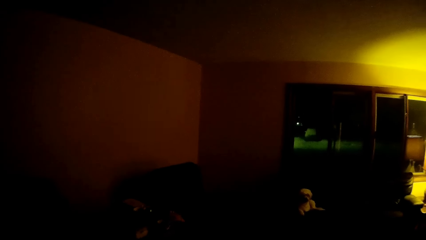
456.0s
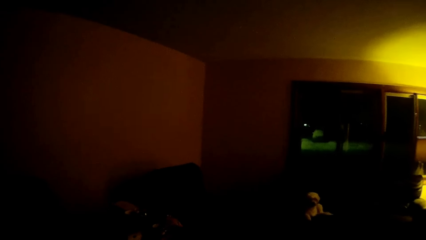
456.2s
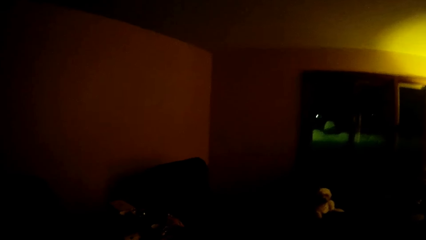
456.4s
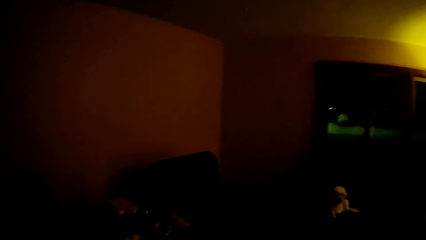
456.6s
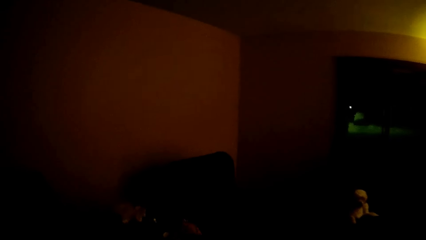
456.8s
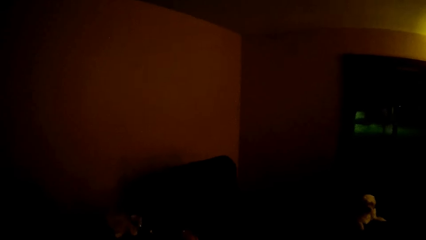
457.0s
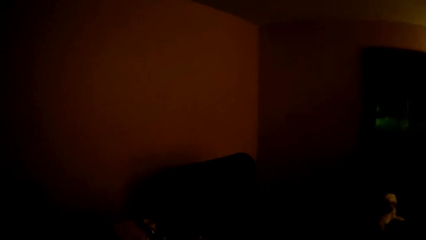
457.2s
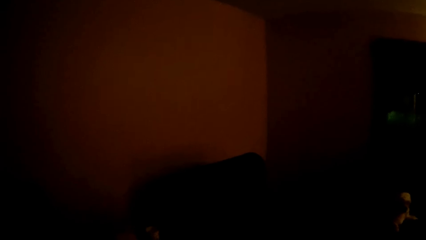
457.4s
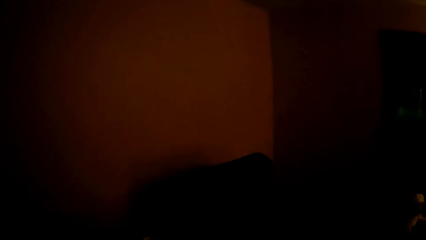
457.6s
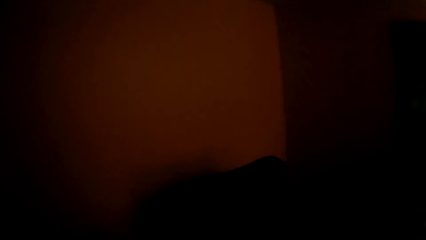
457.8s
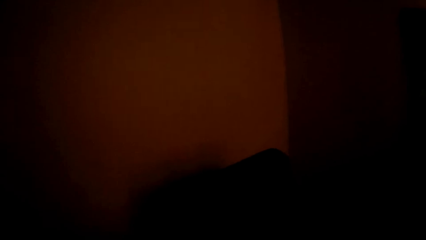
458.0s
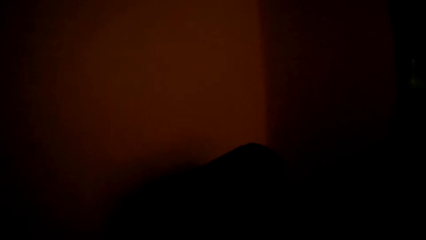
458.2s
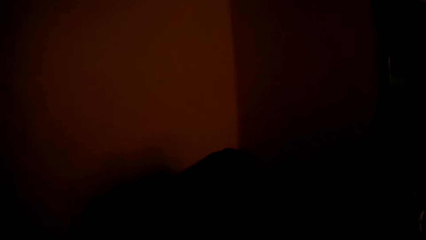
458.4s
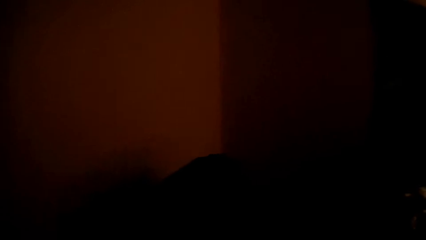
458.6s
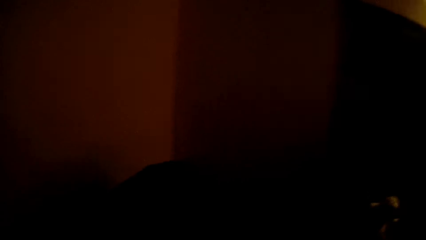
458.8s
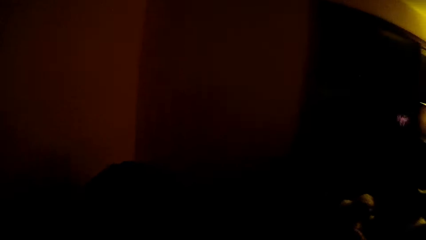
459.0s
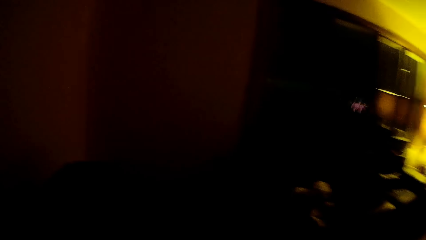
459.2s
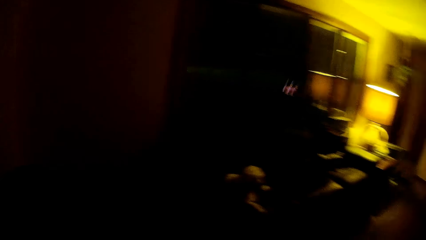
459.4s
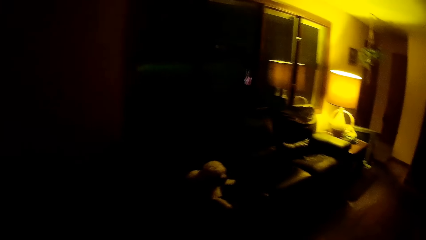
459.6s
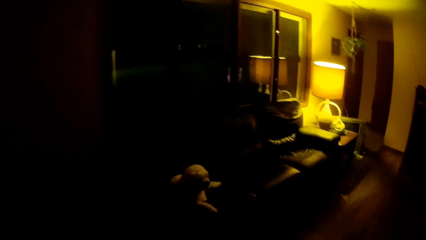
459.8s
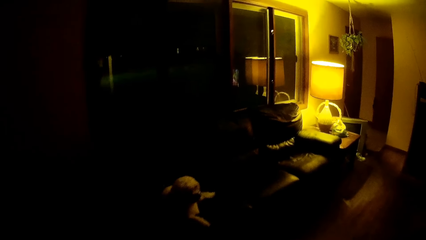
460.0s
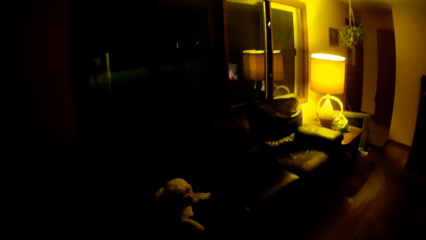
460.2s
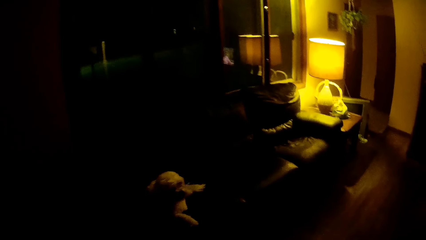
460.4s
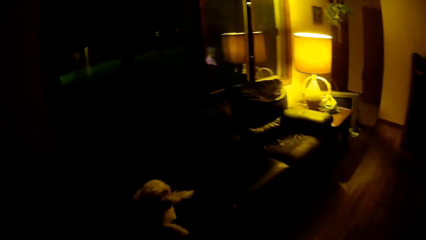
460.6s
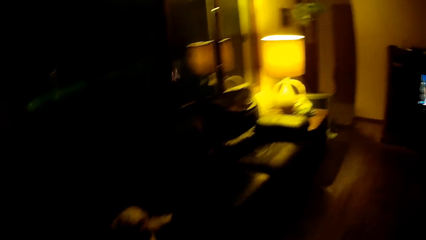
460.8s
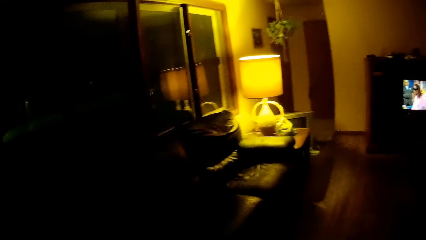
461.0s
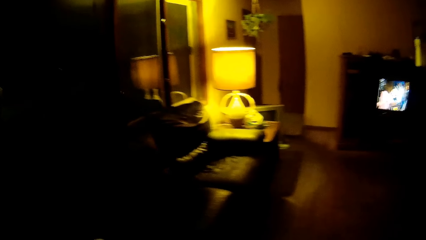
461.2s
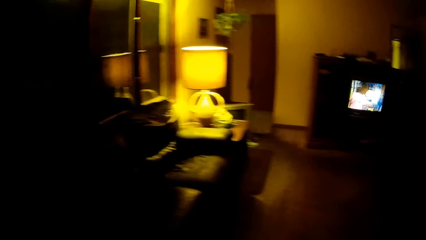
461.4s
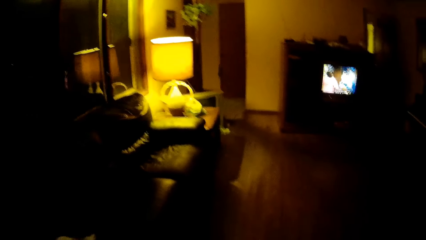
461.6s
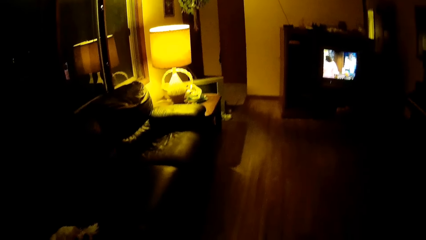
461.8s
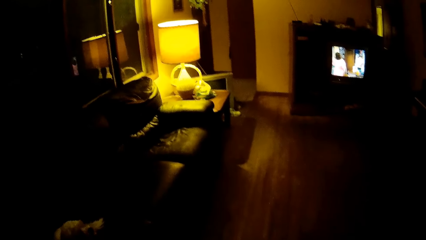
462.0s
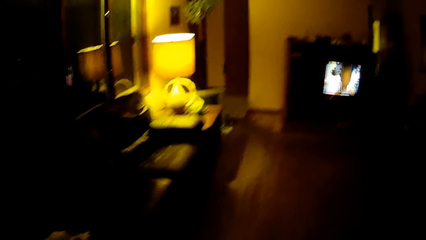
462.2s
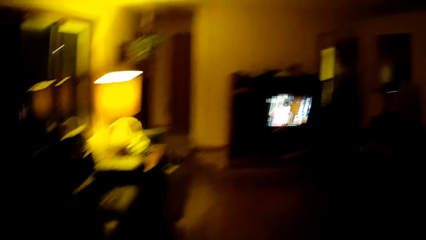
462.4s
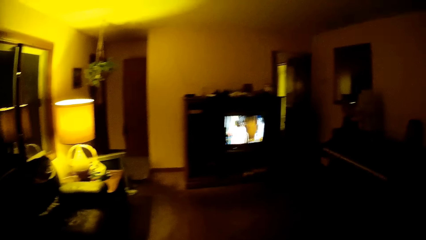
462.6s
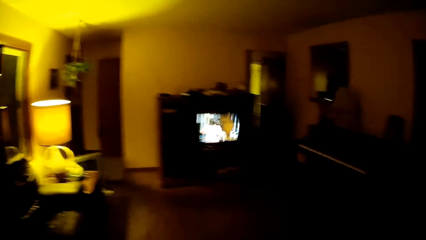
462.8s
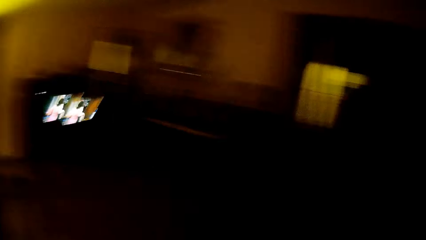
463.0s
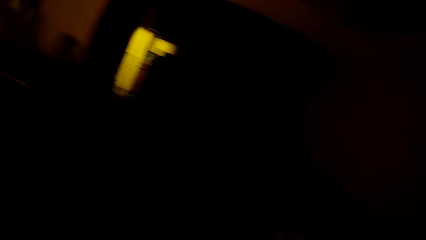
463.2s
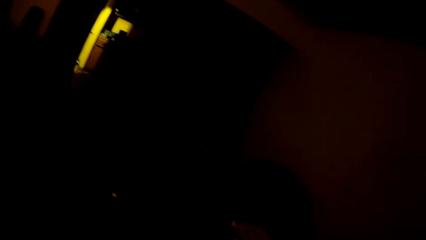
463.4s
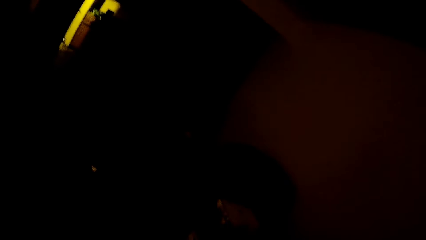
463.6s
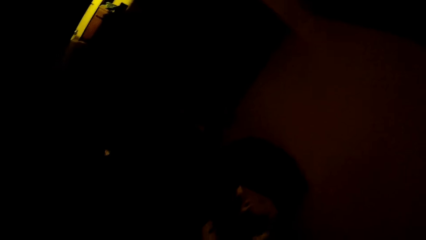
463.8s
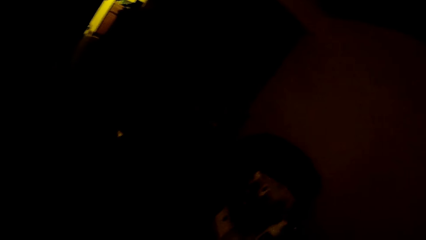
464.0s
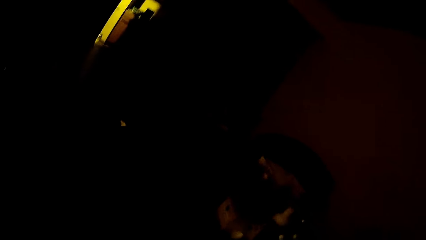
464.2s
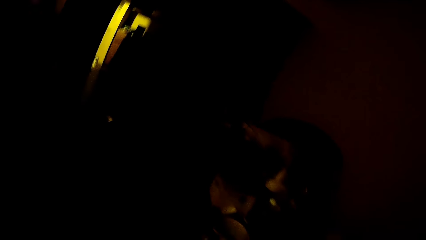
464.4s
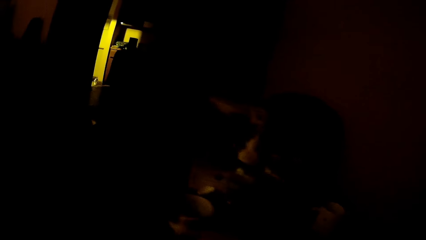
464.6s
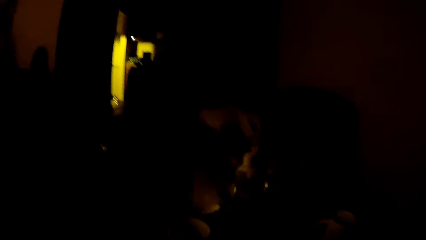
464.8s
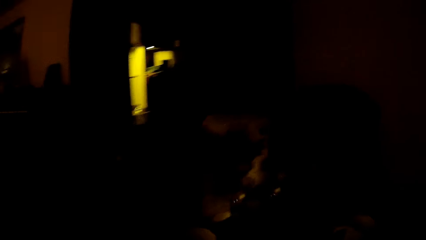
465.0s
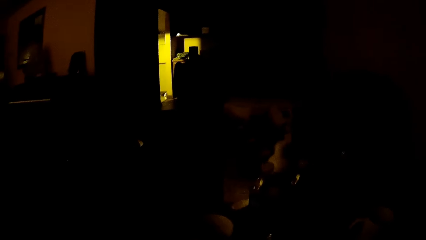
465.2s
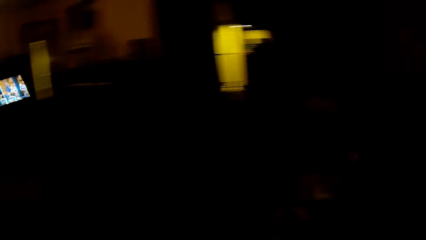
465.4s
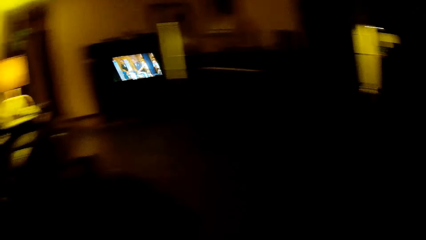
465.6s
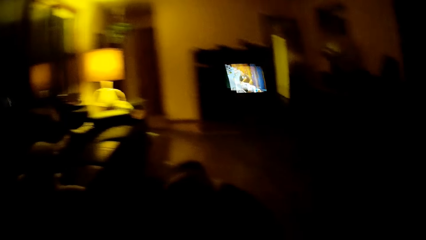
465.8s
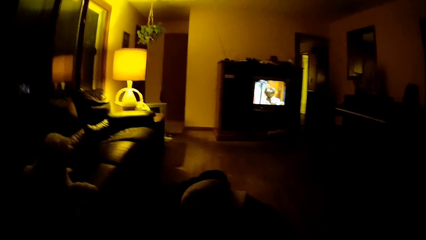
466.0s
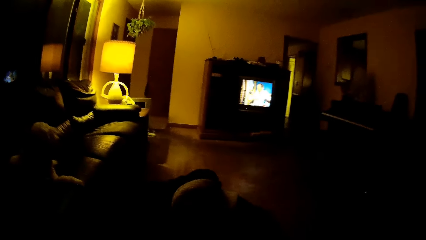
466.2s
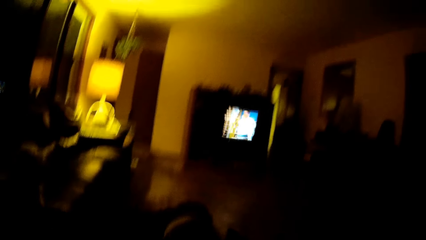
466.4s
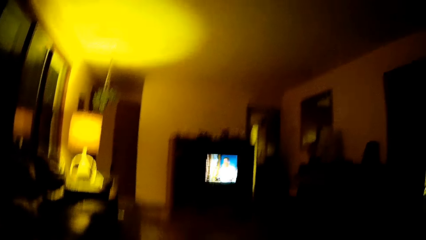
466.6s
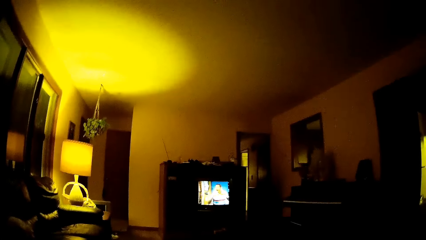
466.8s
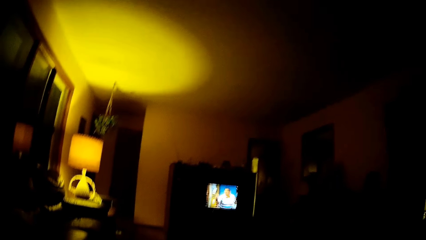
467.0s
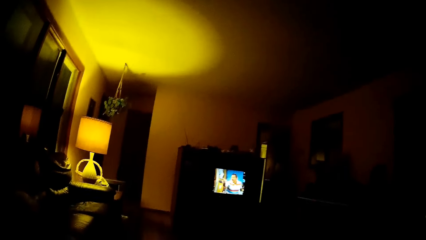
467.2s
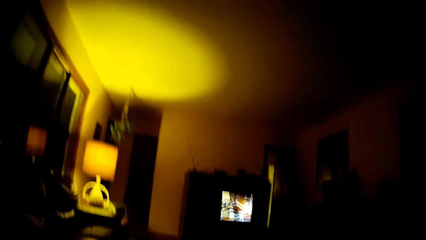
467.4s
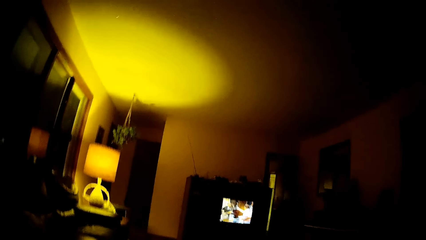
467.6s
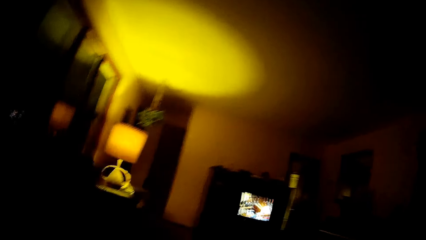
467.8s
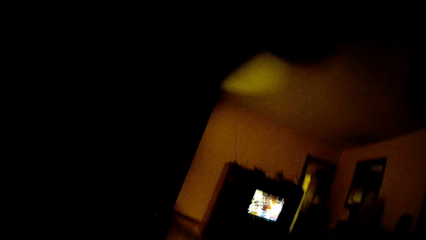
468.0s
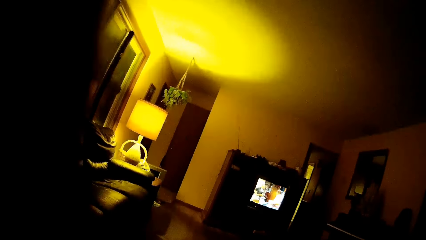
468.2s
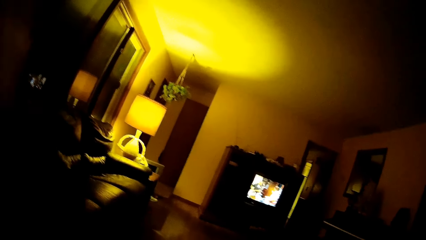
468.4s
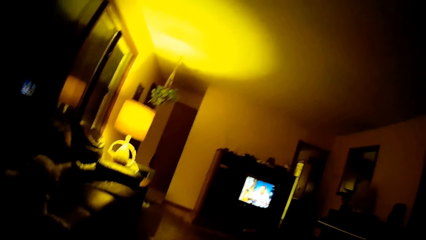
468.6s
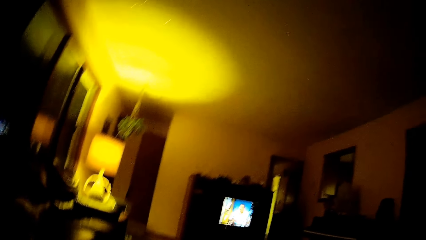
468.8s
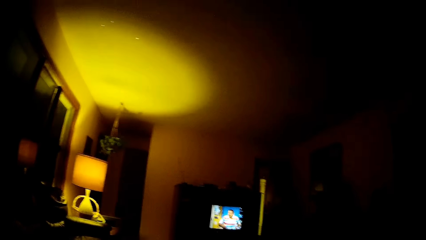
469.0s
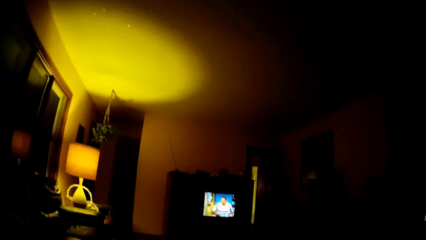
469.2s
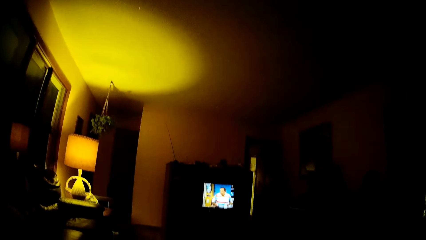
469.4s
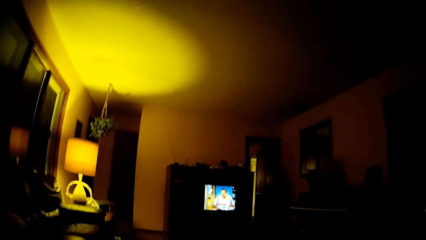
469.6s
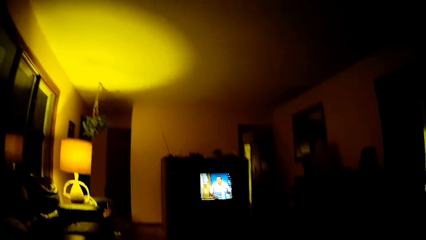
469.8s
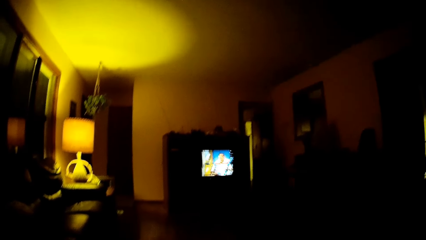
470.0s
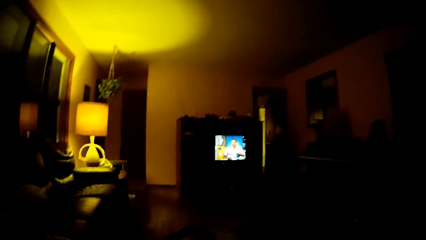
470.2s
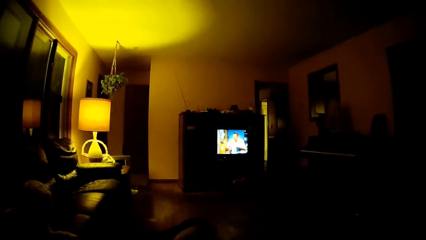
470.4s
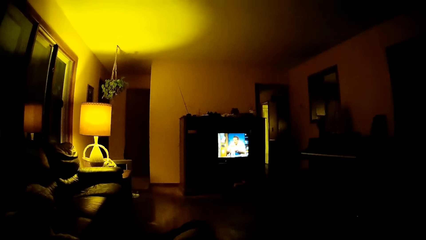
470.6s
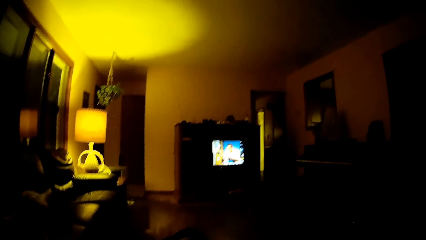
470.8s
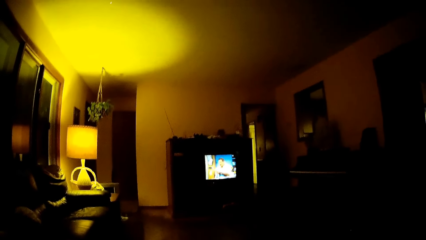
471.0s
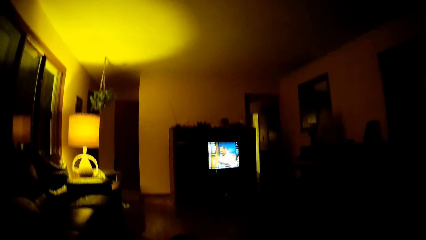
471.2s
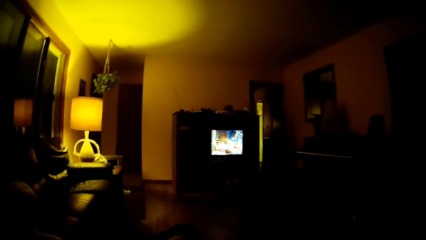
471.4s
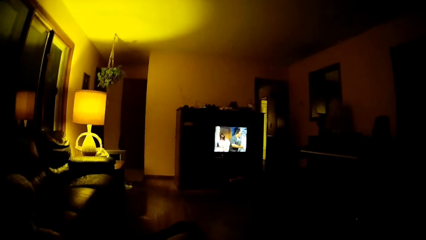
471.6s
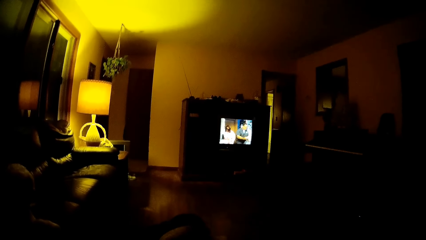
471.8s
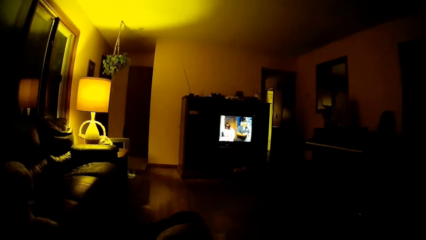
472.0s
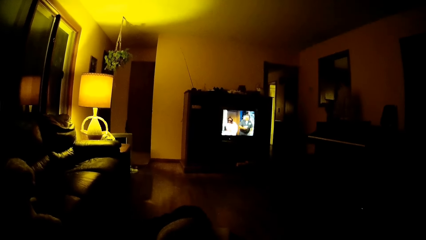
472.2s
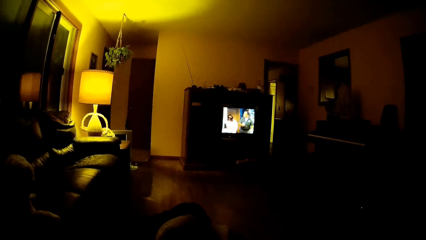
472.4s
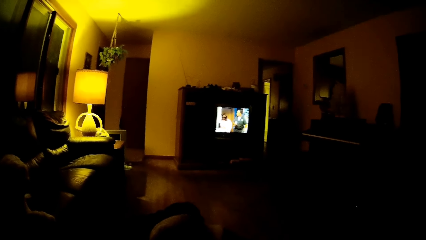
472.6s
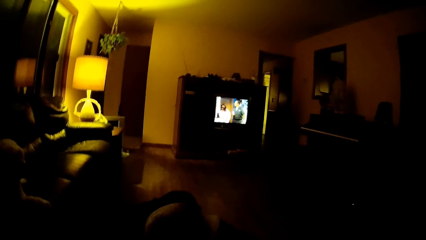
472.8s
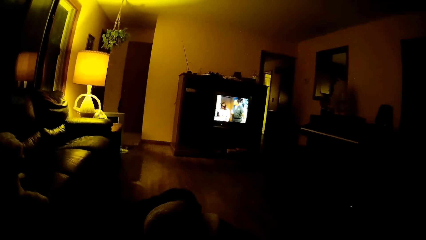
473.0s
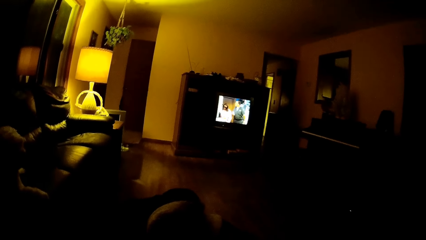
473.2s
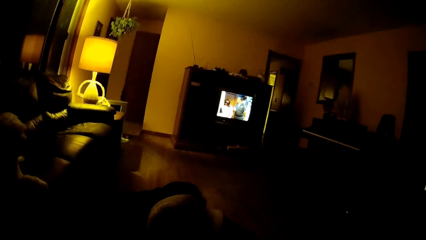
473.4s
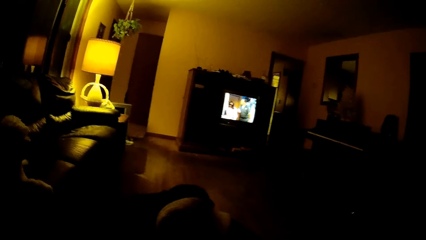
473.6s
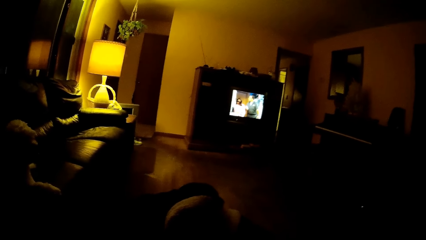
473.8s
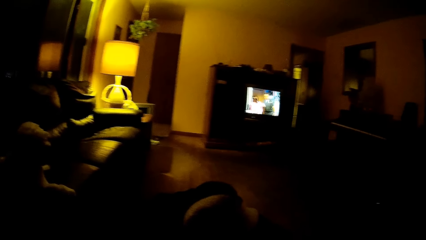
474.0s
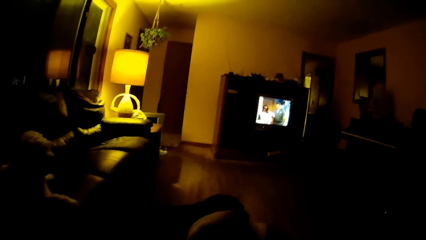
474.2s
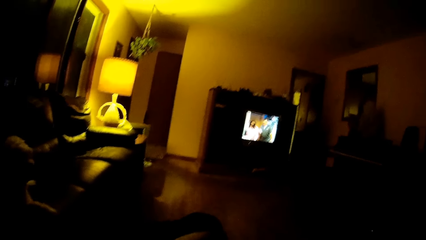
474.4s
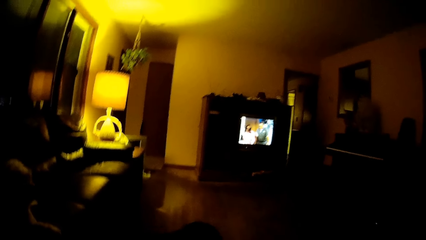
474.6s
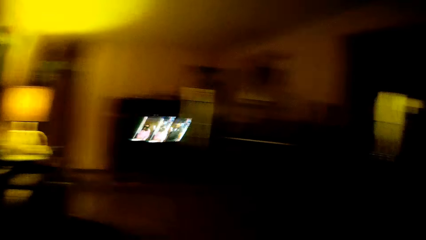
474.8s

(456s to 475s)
The camera wearer looks around the room. They adjust the camera on the head. They watch the television.
